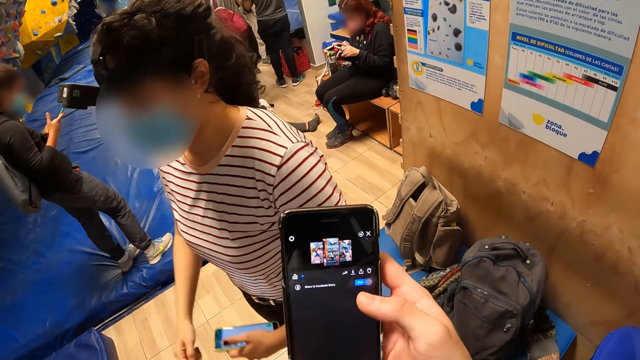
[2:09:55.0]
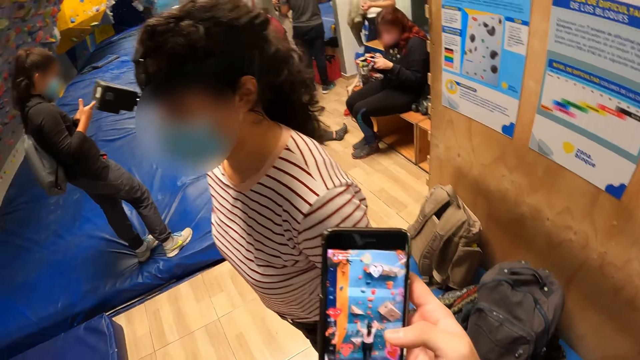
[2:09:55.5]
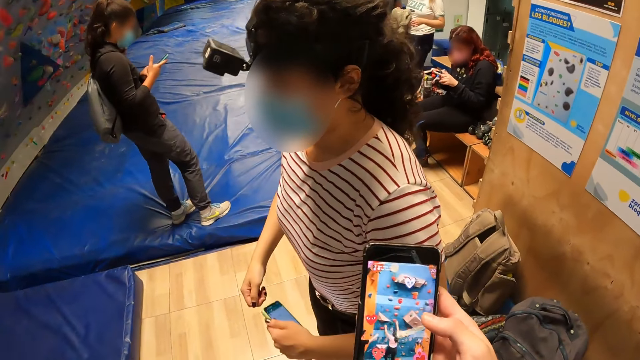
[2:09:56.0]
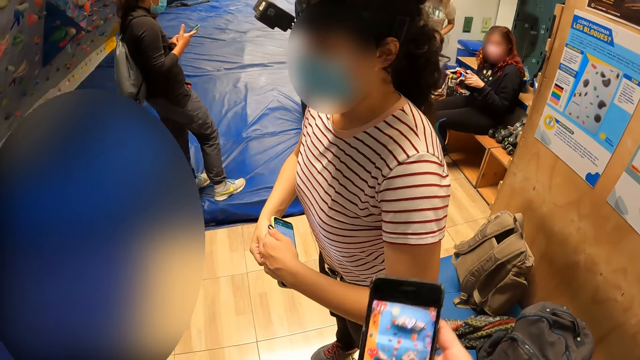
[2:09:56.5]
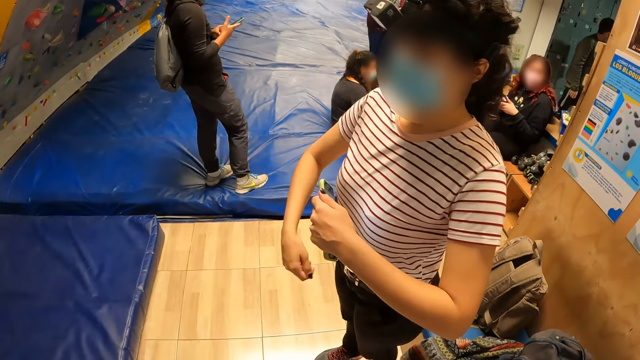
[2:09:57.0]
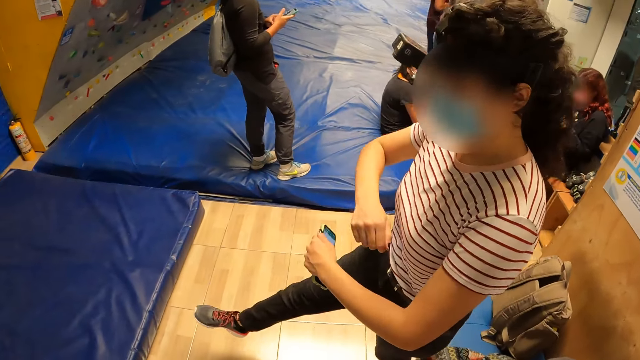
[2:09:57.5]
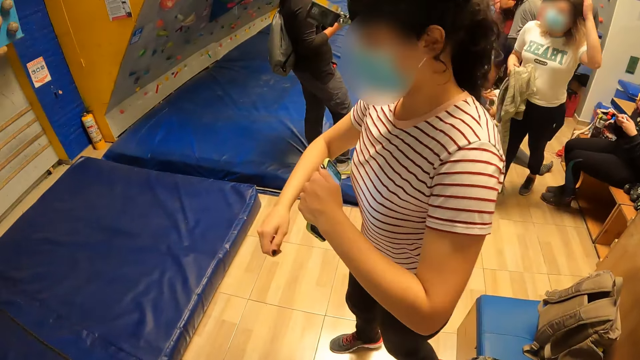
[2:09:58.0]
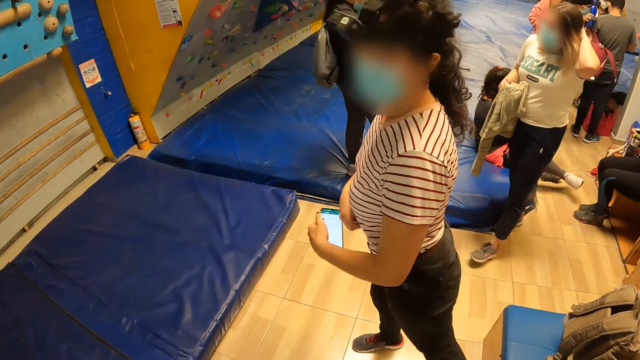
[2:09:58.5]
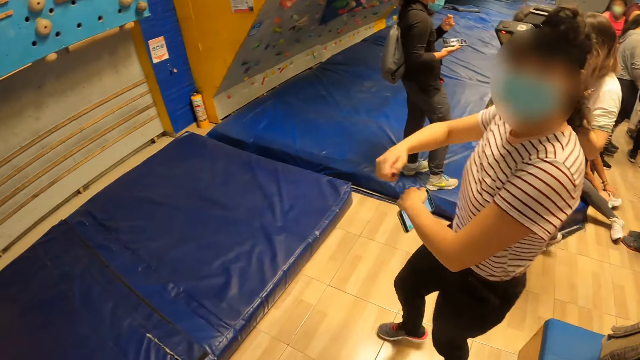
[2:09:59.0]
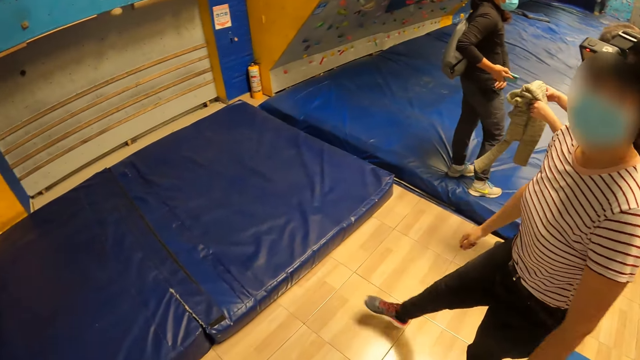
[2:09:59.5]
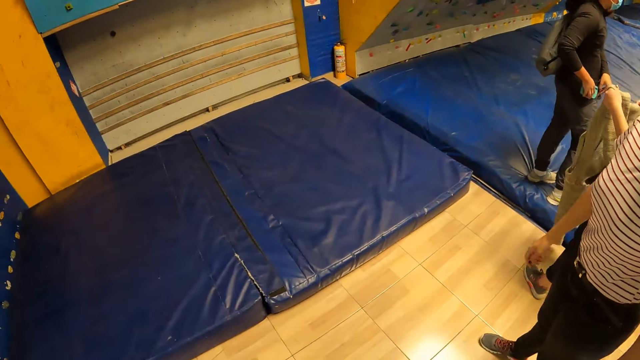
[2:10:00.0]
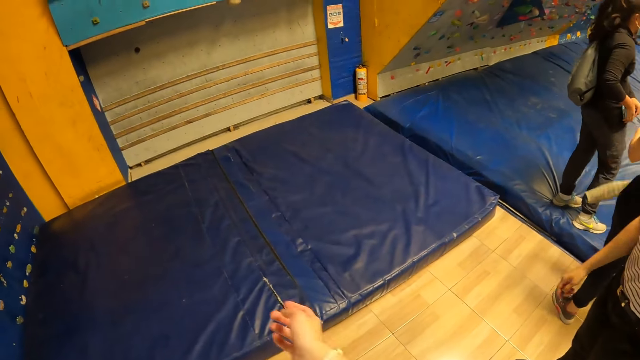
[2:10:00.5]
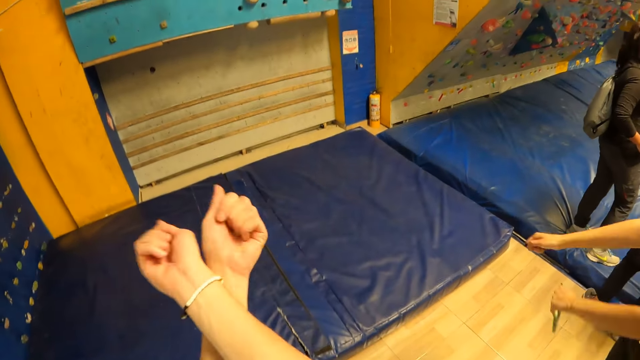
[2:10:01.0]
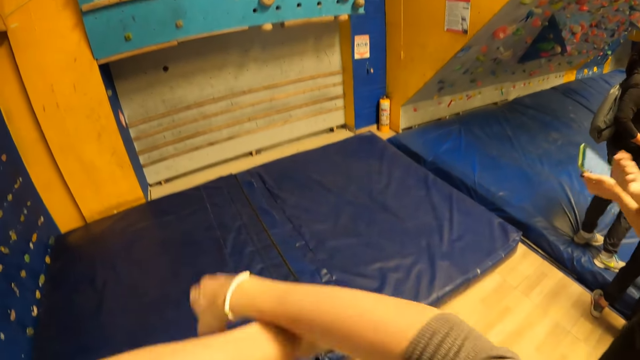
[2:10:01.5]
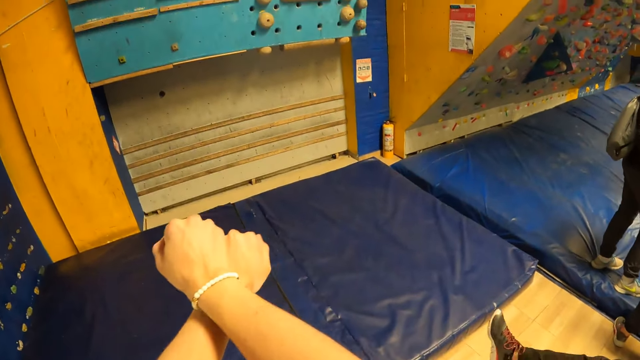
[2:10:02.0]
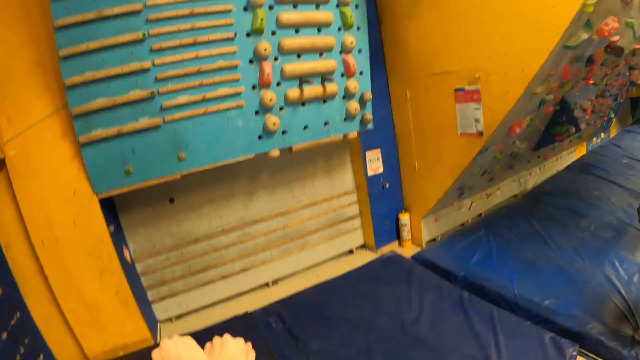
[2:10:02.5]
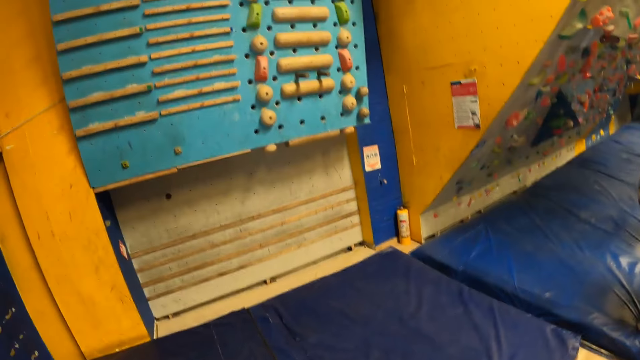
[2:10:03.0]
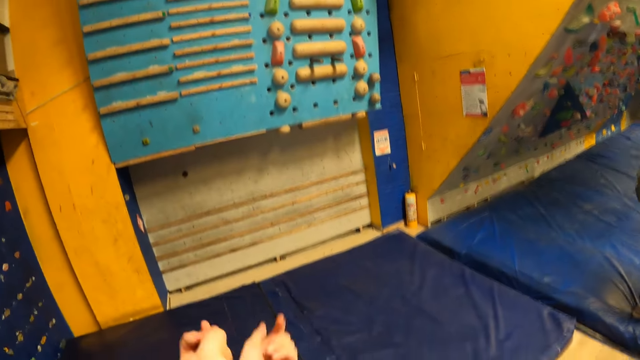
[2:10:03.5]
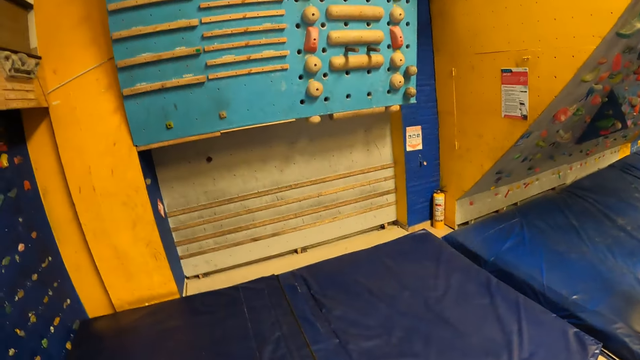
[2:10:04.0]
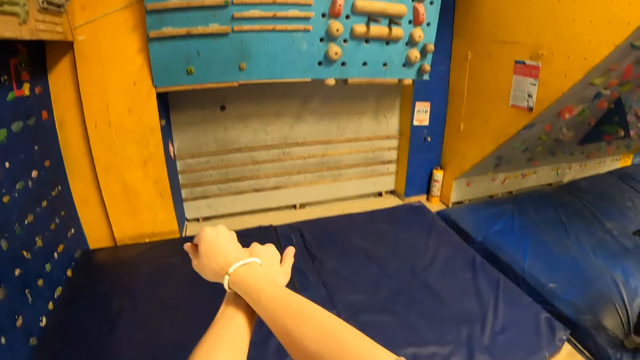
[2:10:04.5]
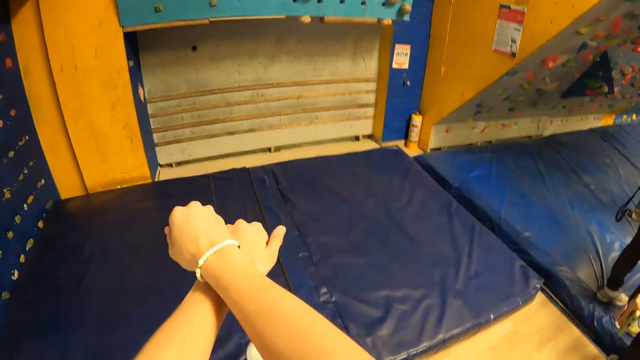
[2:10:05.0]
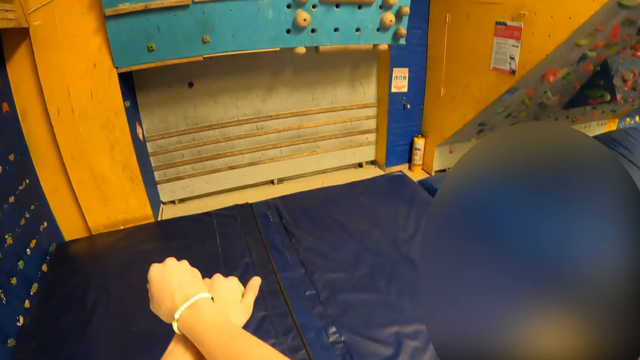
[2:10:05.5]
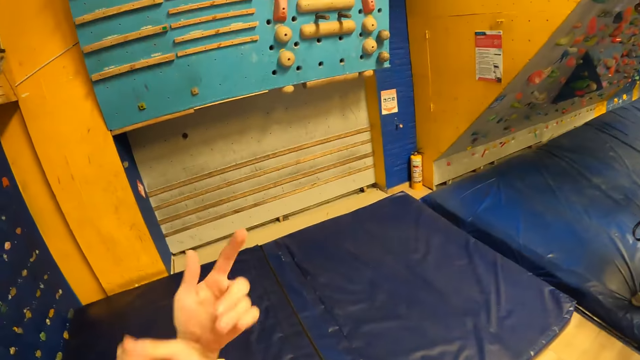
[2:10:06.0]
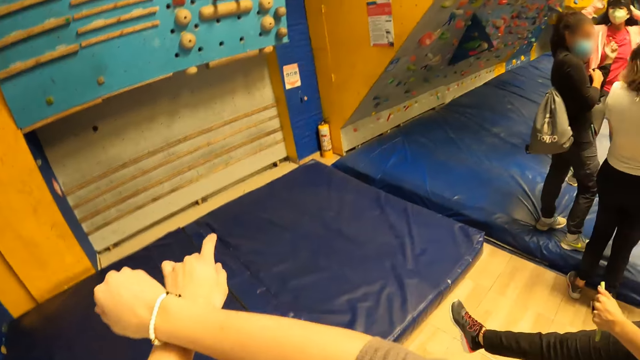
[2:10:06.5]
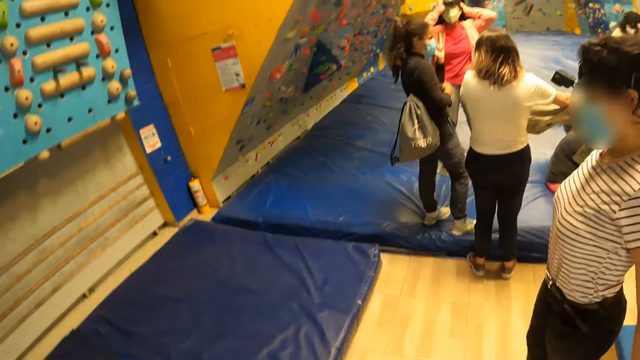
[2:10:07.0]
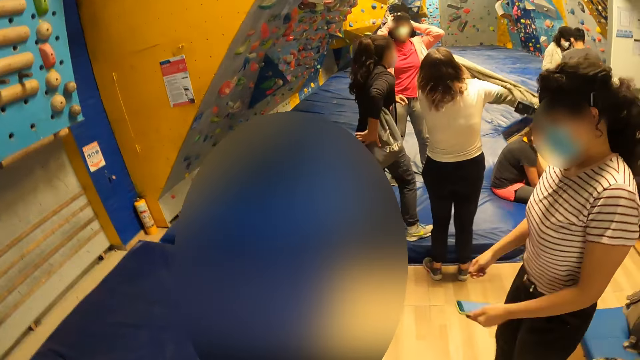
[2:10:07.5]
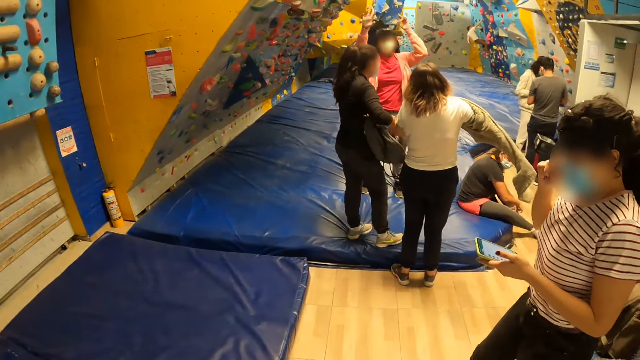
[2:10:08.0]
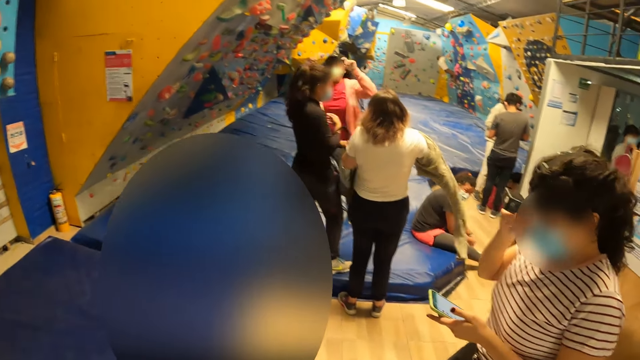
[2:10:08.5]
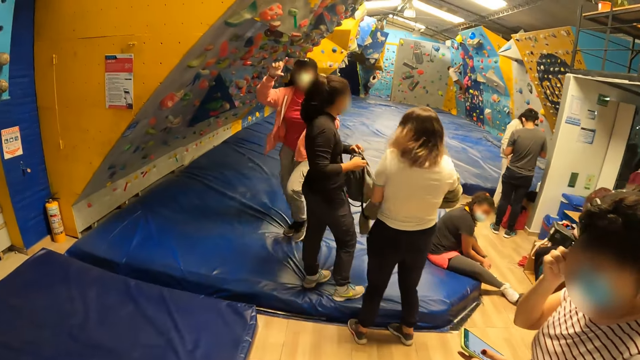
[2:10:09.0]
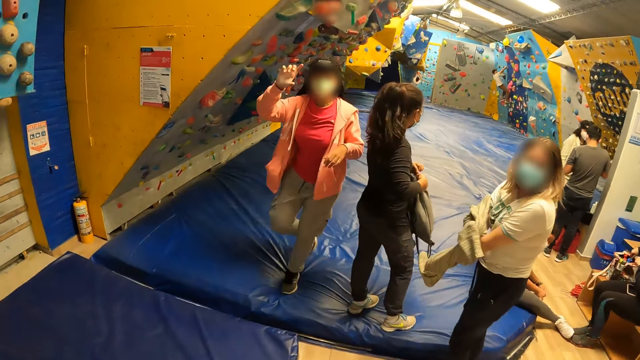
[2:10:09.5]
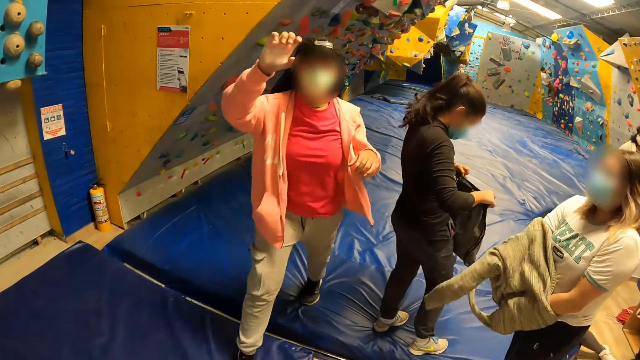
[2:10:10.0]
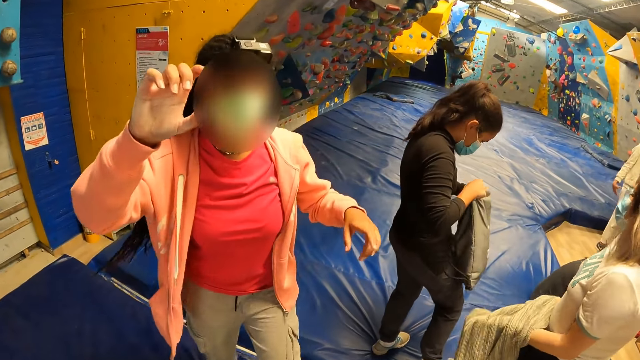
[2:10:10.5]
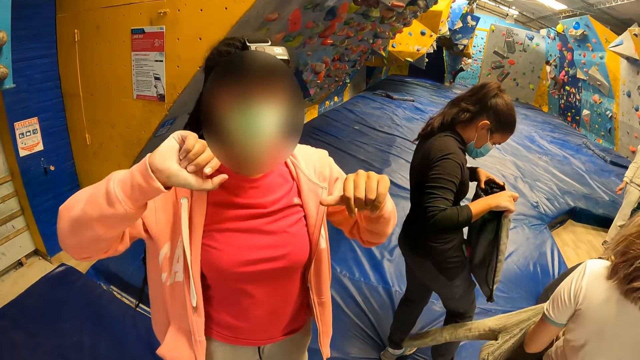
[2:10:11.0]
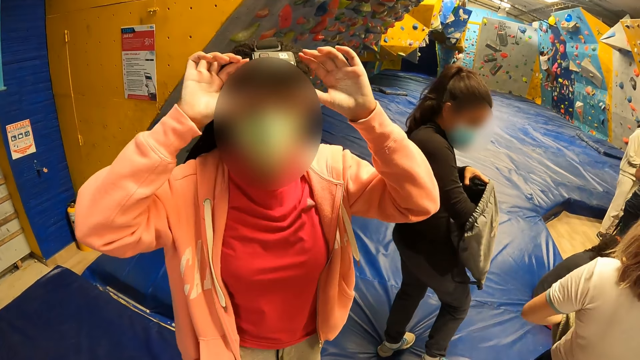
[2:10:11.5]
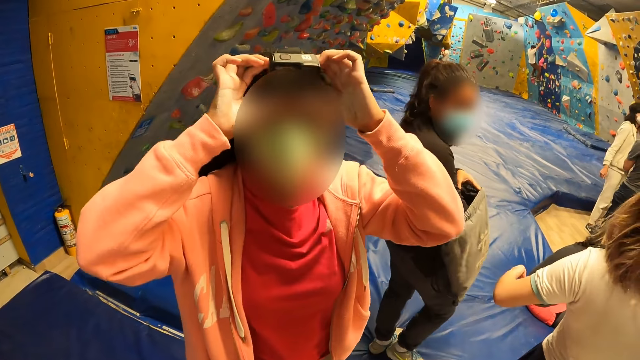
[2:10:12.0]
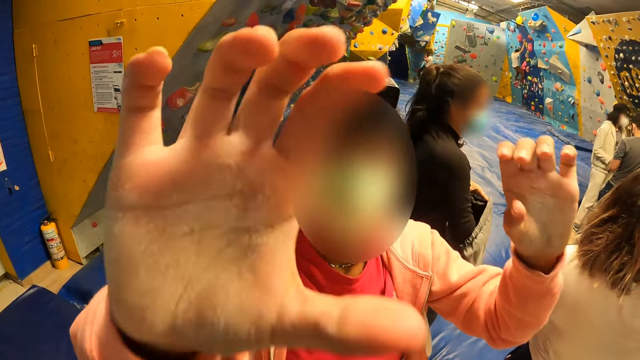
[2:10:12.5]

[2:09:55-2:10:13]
The camera wearer looks at a woman dance. He dances. He exercises his arms. The woman interacts with the camera wearer.
